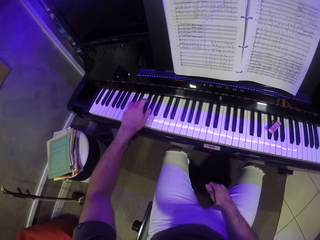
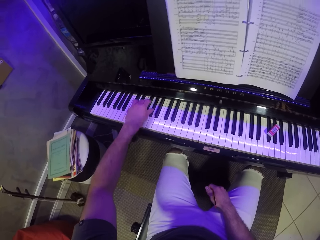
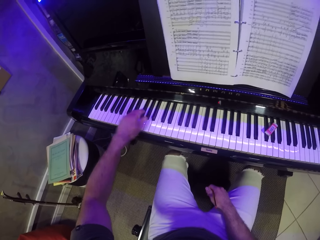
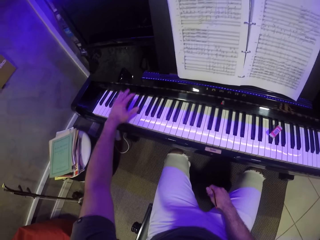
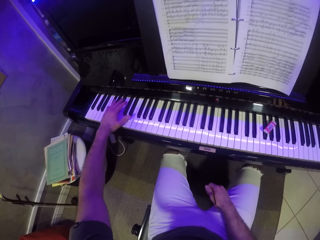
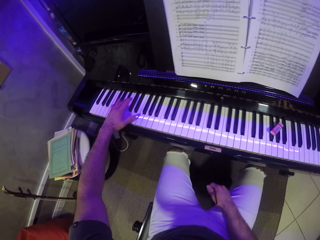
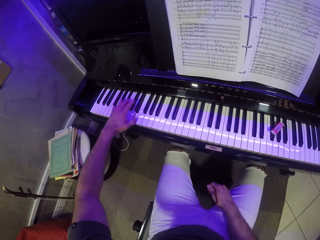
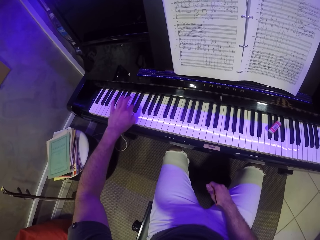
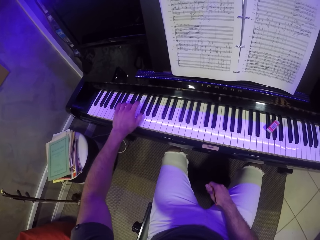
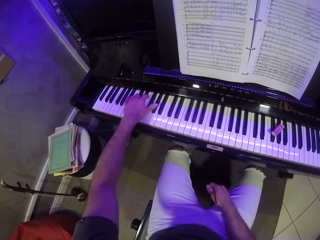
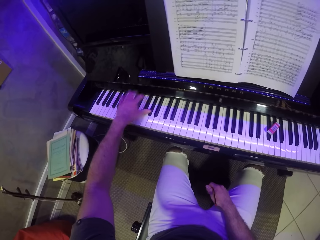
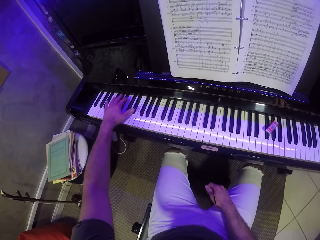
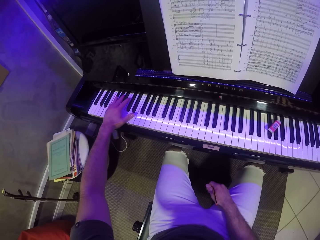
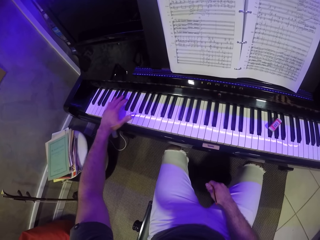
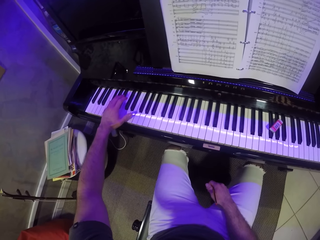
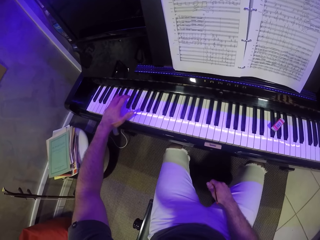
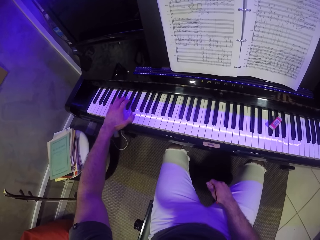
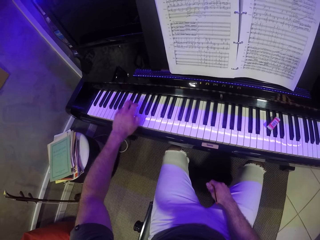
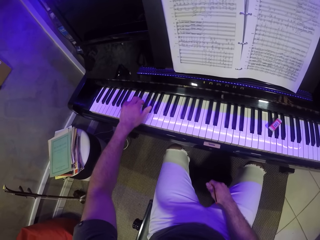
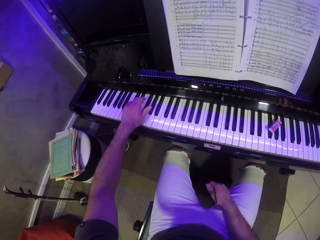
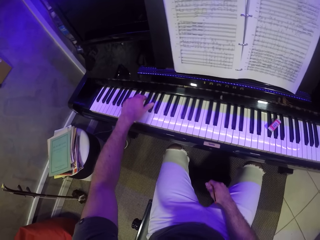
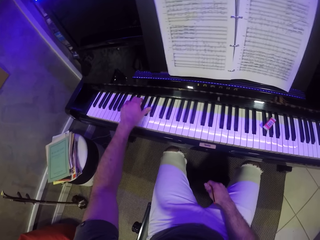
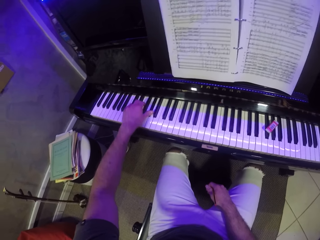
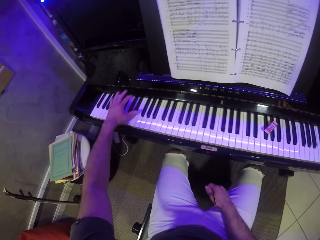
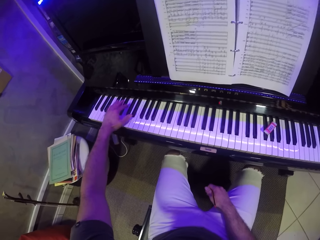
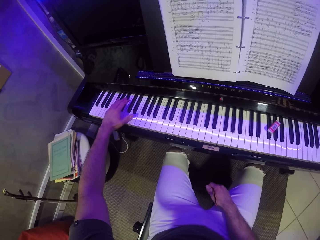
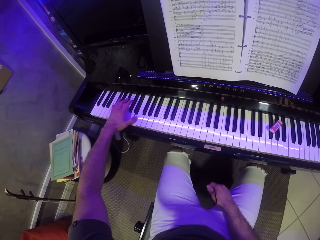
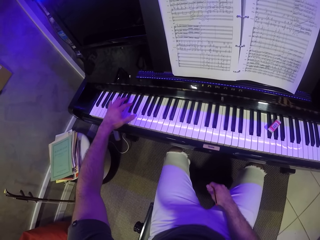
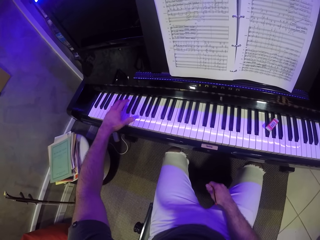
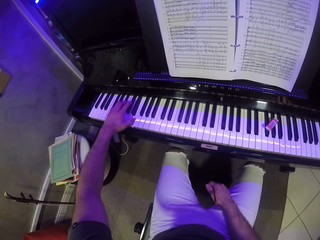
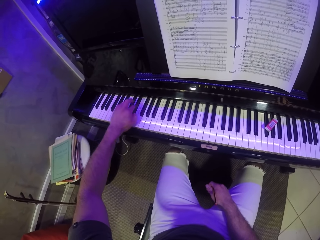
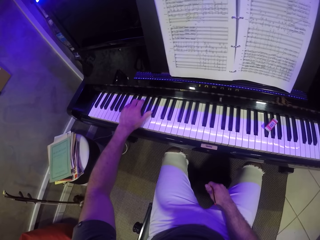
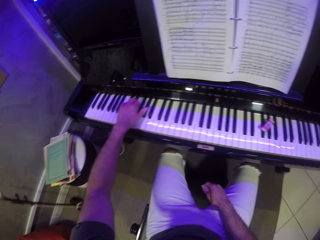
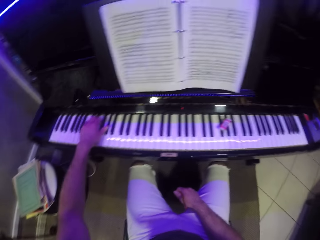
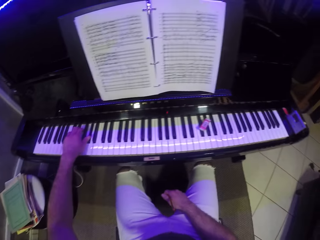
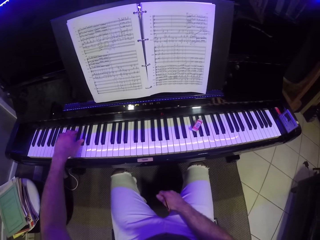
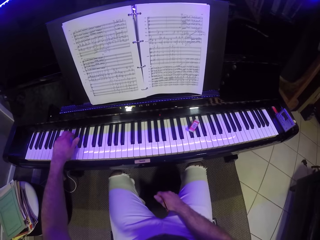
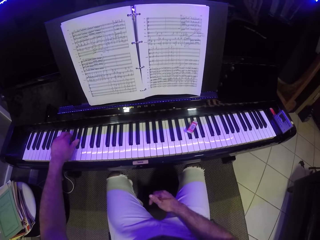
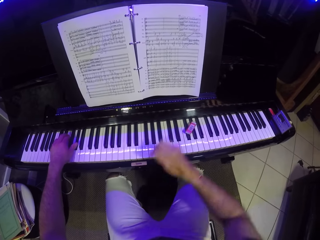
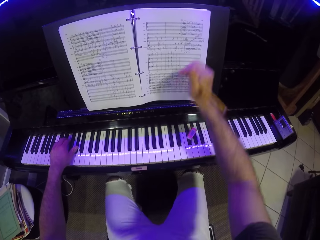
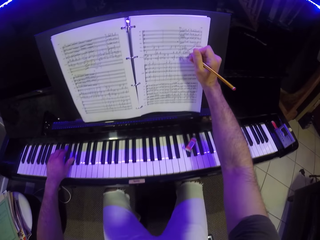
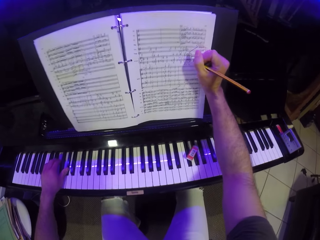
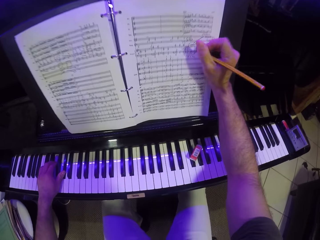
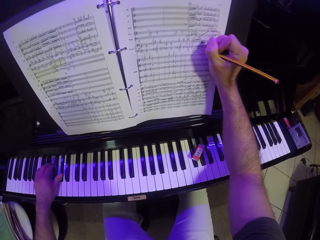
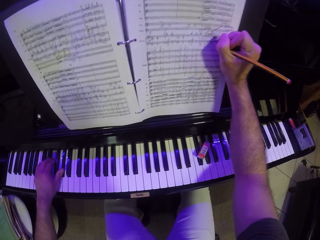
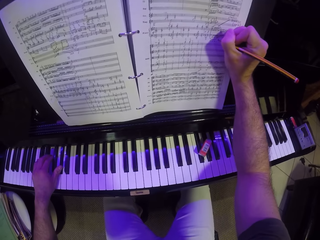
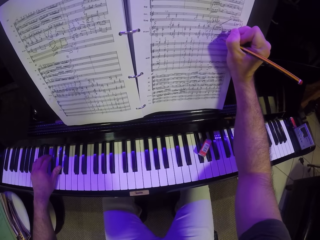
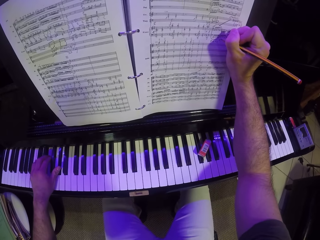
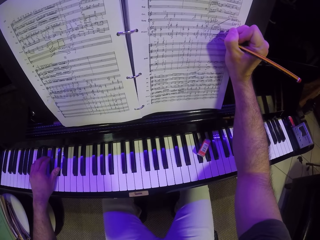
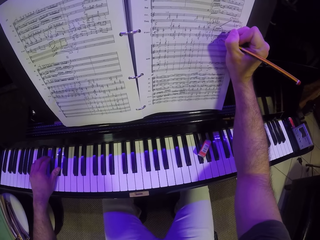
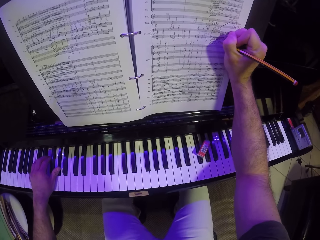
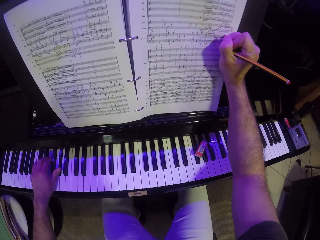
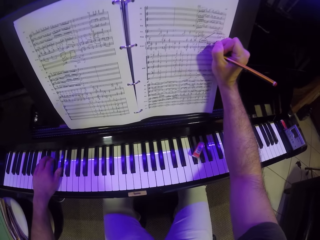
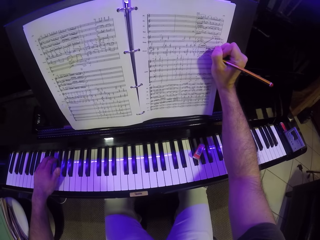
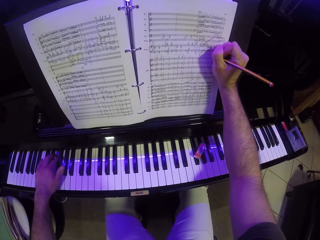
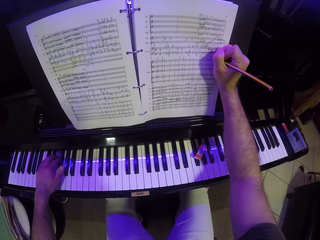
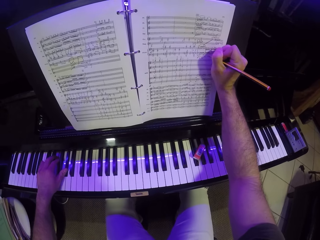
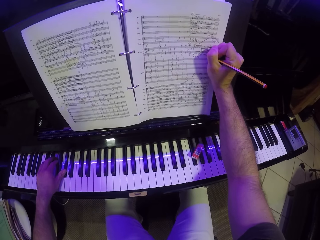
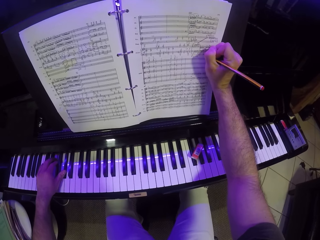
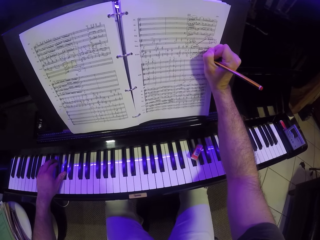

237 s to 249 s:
The camera wearer reads the piano book. He raises a hand holding a pencil. He writes on a page of the manuscript with the pencil in his right hand.

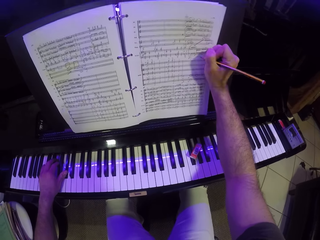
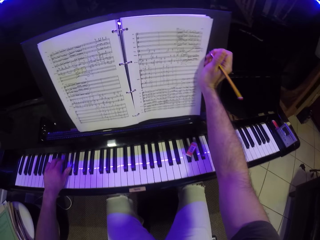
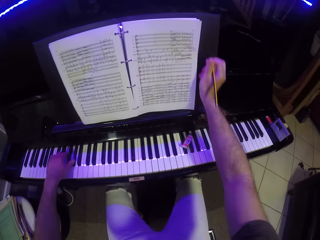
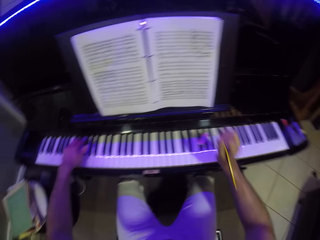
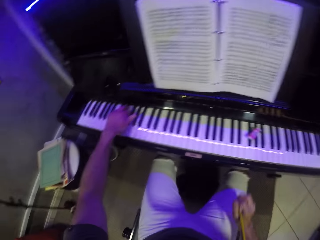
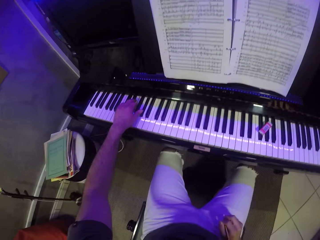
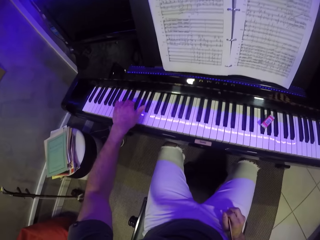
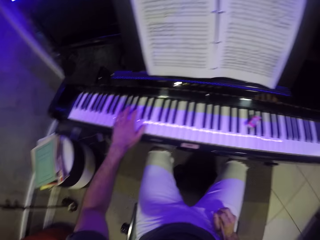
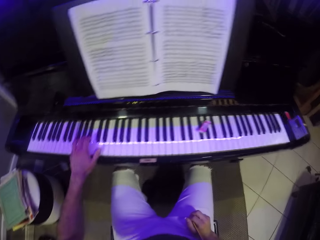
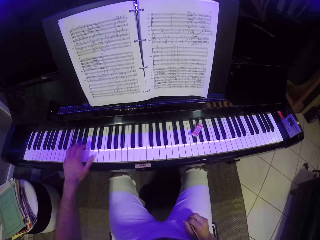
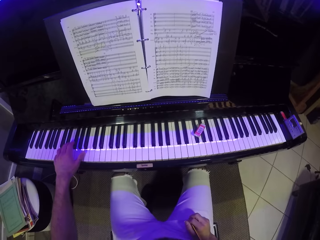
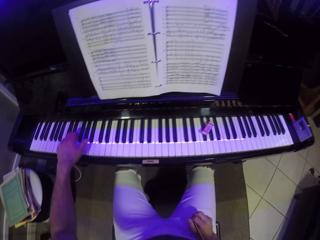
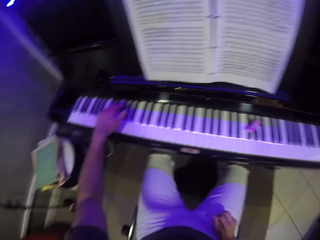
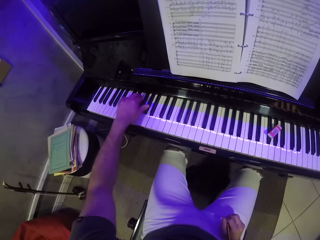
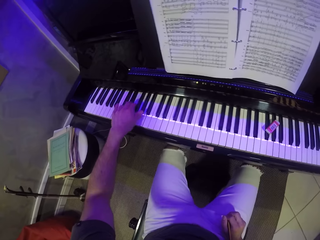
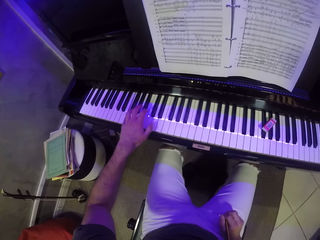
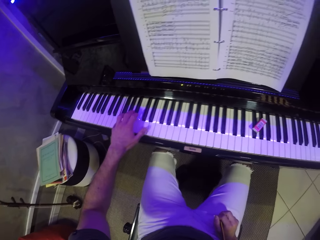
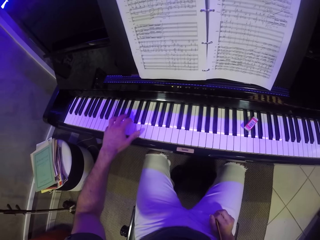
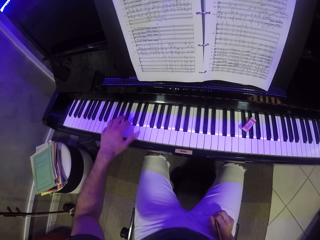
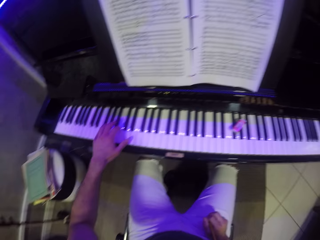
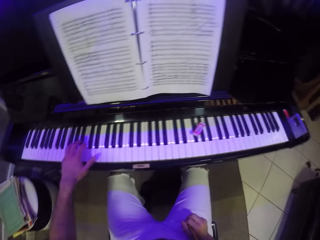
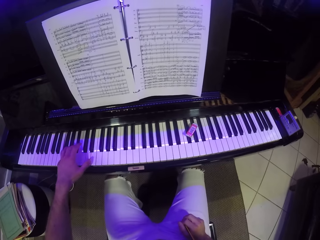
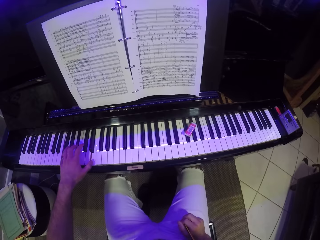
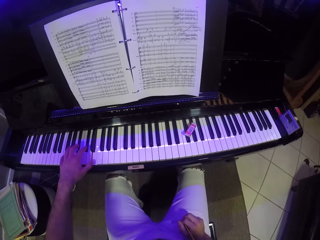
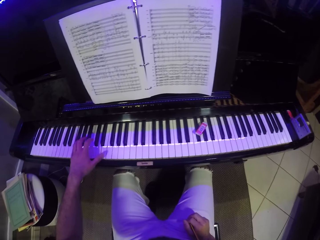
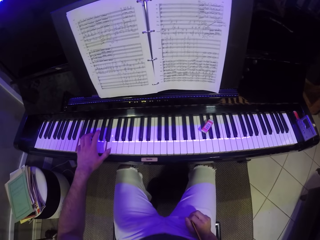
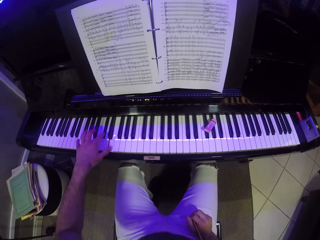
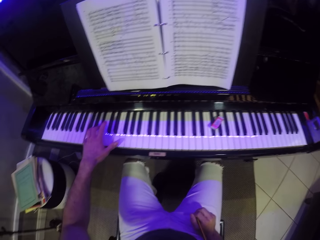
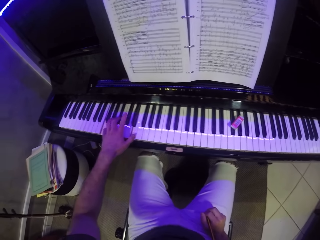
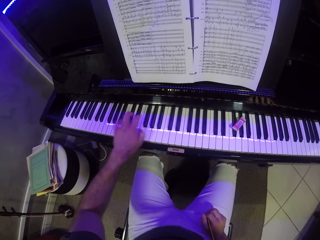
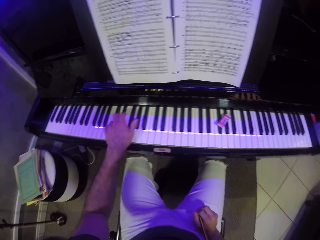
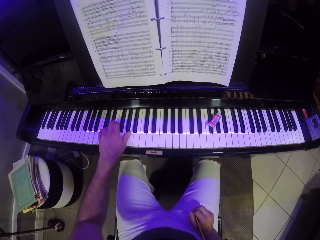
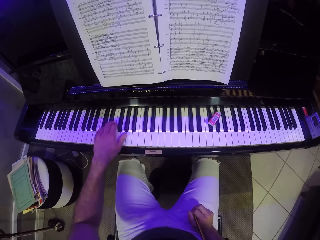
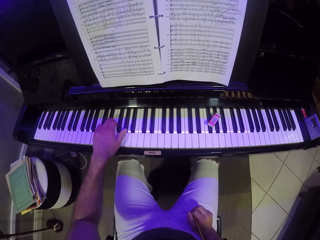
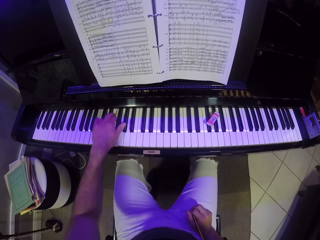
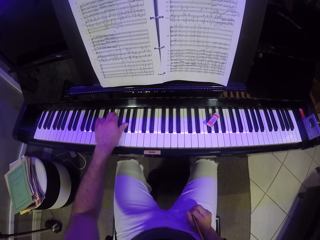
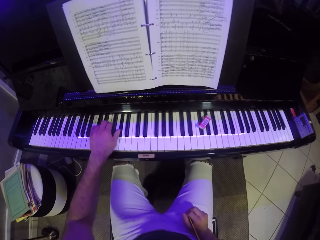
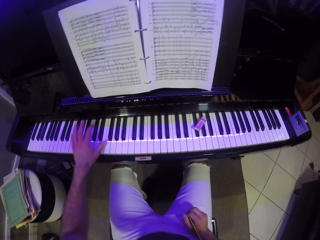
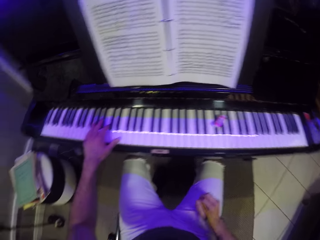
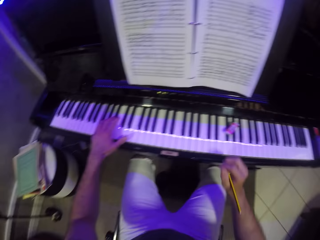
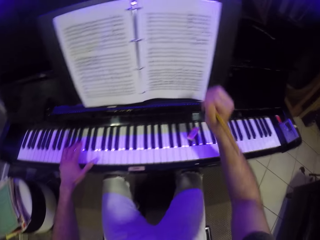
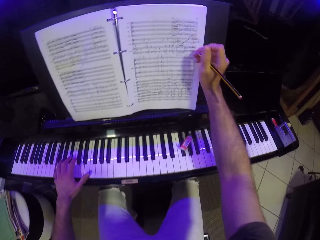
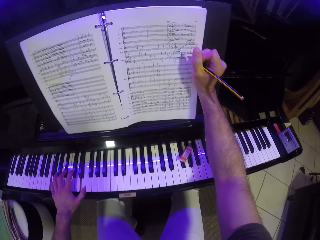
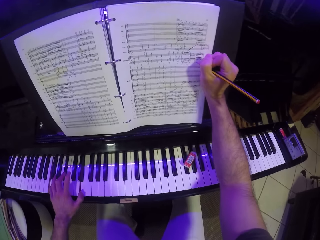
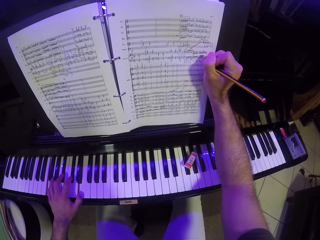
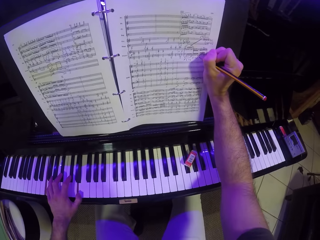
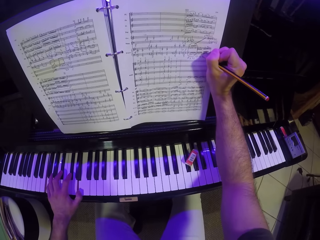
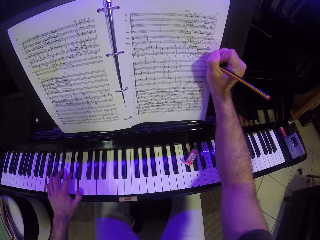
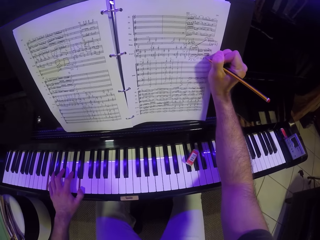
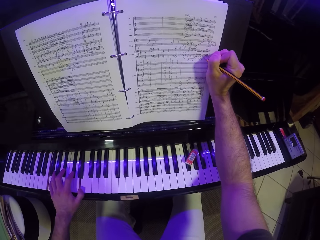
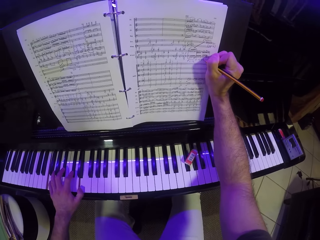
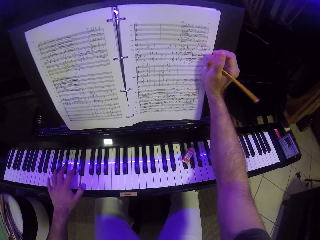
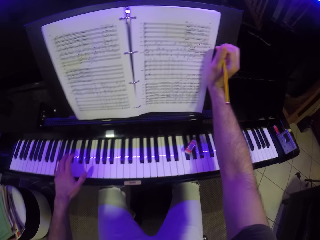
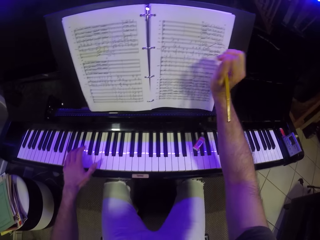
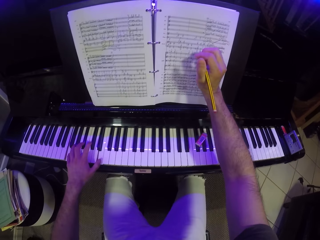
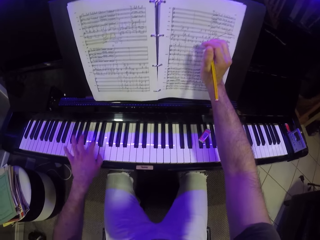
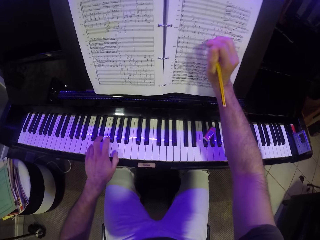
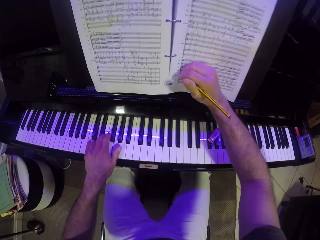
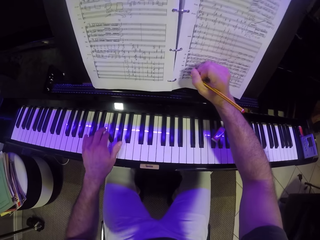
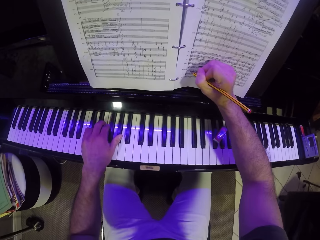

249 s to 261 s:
The camera wearer lowers his right hand holding a pencil. He places a hand on his waist. He plays the piano with one hand. He reads the piano book. He stretches a hand holding the pencil. He writes on the page of the manuscript with the pencil in his right hand. He plays the piano with one hand.
